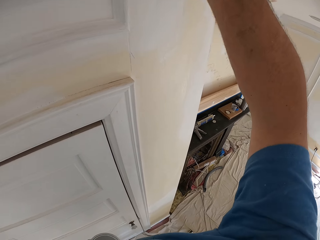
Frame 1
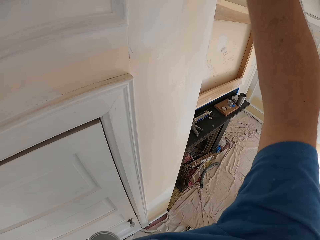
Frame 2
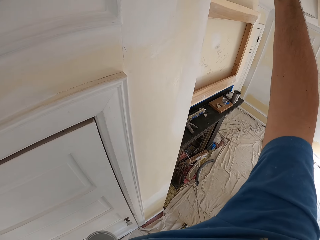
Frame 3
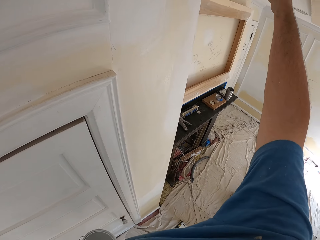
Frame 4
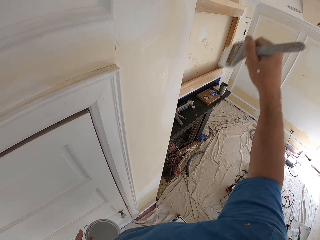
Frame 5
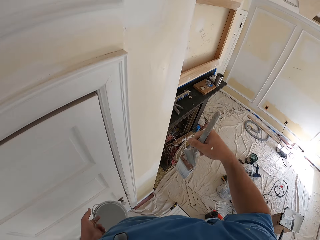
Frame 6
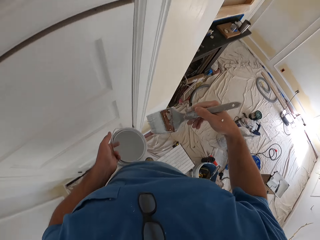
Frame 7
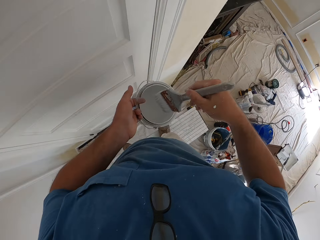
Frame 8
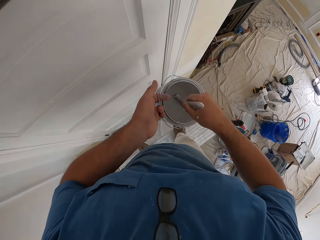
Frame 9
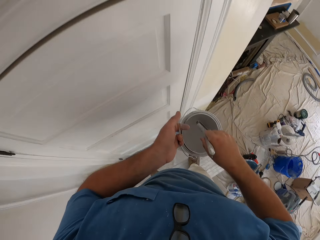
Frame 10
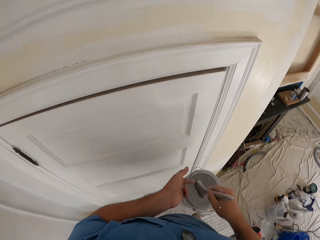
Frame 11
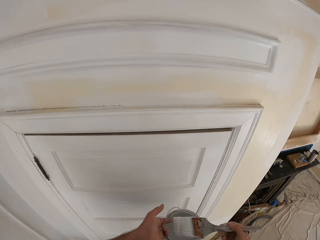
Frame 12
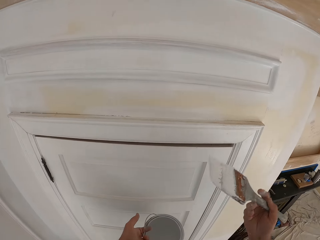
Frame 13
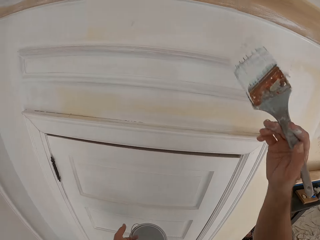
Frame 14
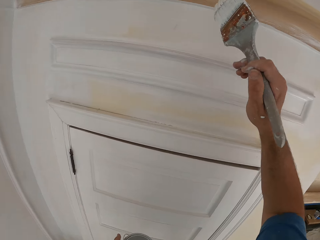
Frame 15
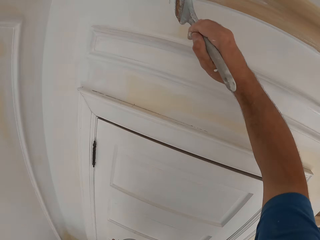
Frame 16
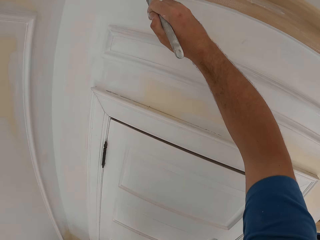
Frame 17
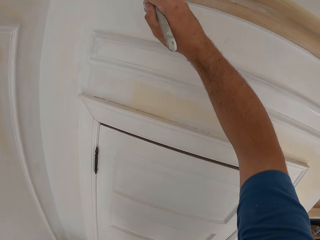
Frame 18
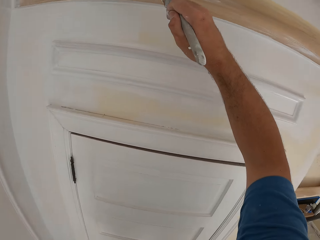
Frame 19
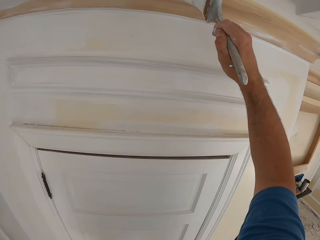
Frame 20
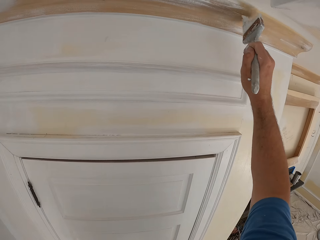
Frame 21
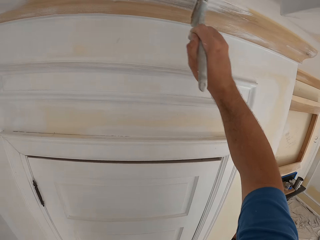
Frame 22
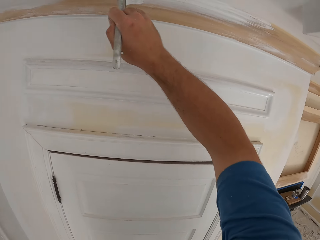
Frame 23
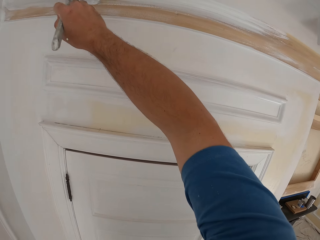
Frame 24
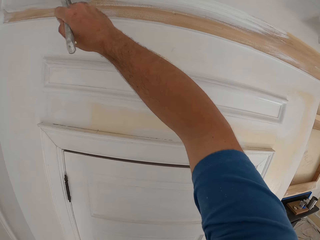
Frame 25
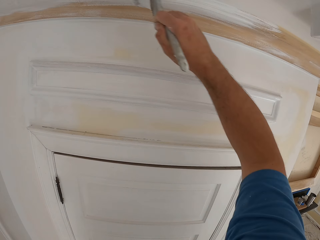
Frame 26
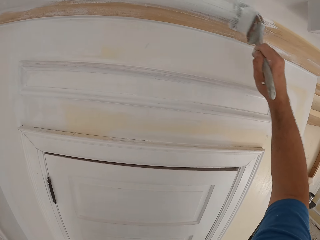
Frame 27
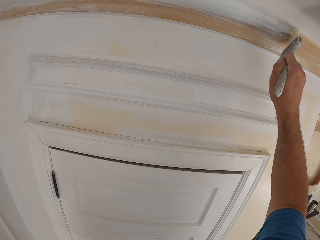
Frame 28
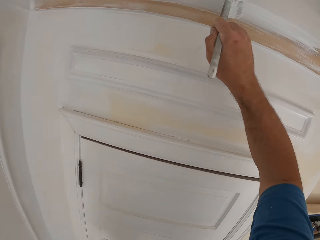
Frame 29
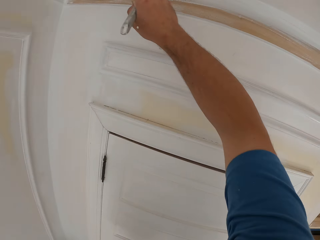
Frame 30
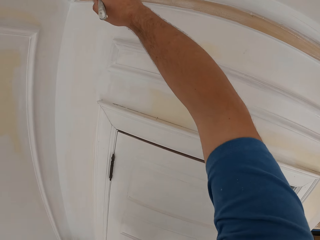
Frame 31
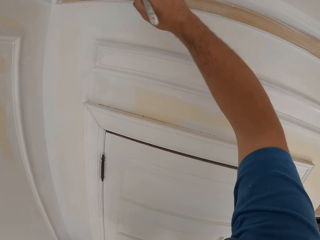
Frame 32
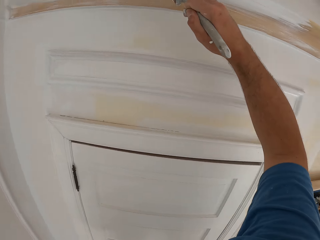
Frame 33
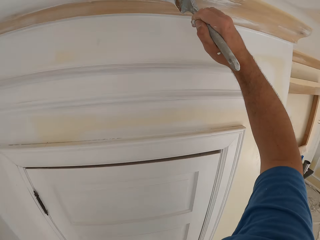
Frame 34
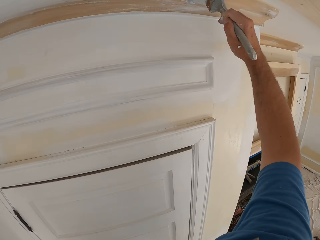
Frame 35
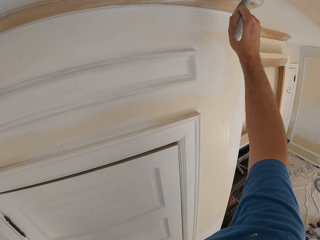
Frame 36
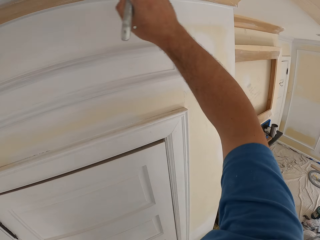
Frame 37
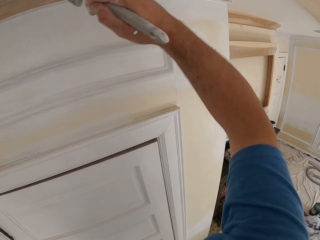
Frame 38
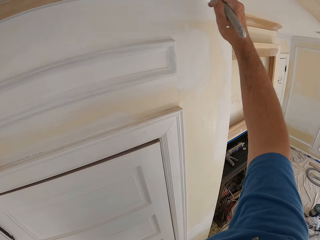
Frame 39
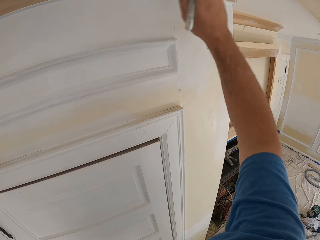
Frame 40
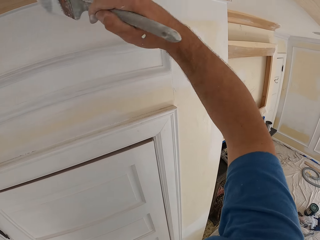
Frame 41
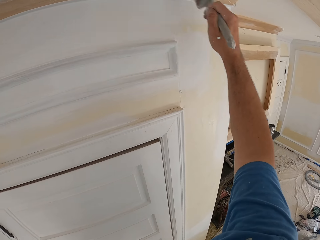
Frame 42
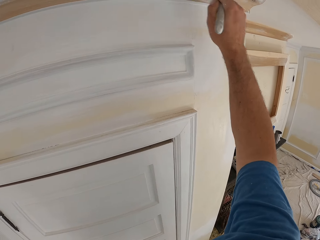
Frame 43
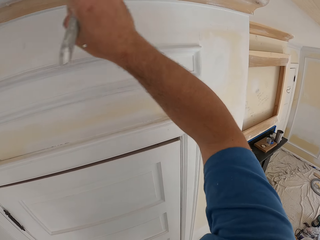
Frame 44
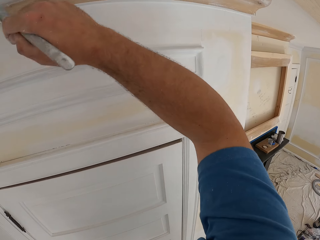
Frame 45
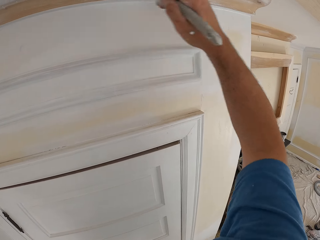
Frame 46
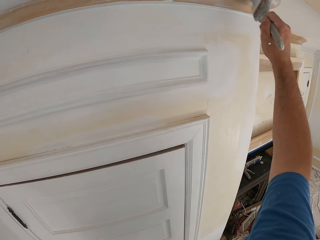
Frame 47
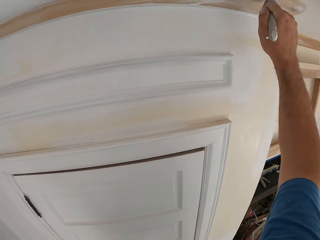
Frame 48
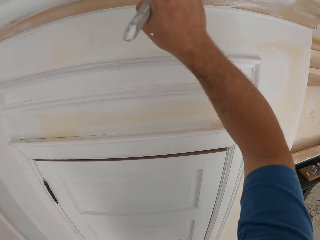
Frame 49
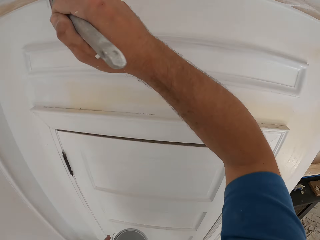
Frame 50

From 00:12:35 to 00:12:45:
The camera wearer dips the paint brush into the paint can. He removes the brush from the paint. He paints the room wall or door transom with the paint brush in his right hand.

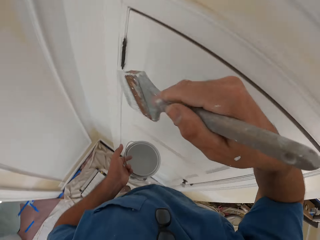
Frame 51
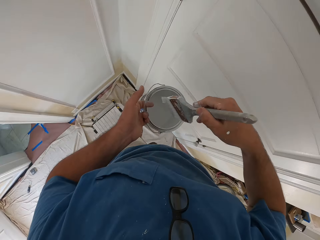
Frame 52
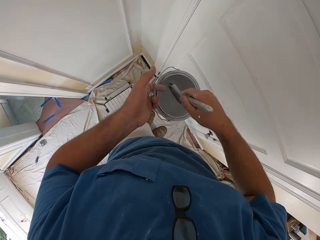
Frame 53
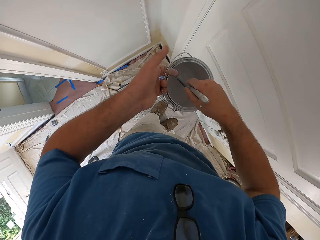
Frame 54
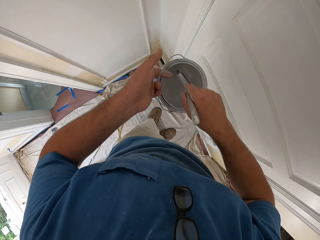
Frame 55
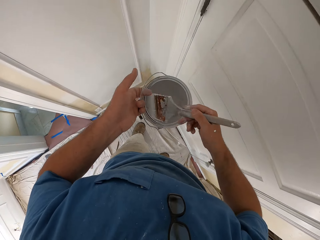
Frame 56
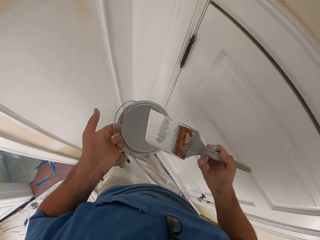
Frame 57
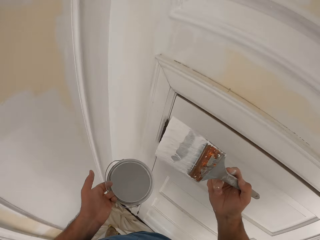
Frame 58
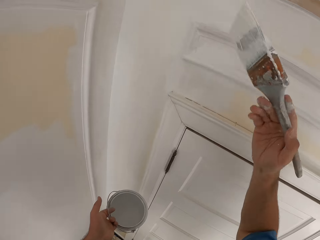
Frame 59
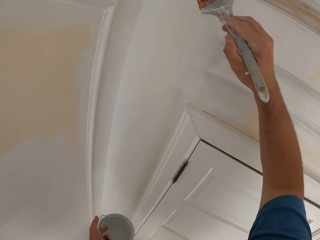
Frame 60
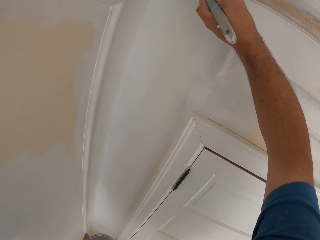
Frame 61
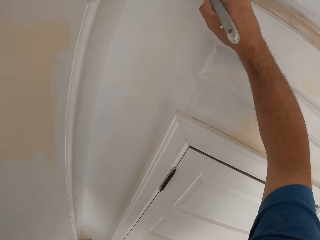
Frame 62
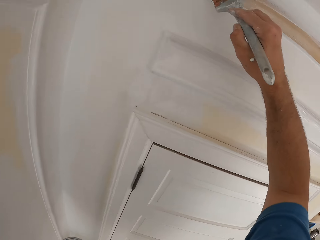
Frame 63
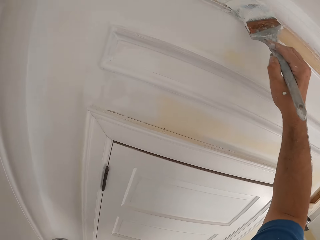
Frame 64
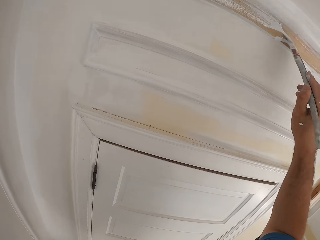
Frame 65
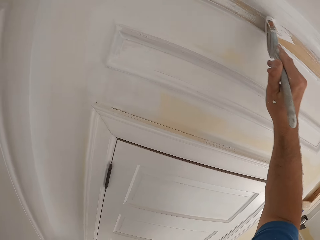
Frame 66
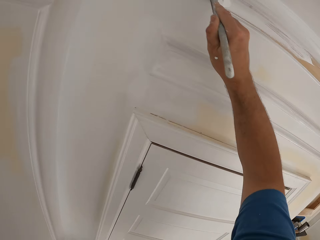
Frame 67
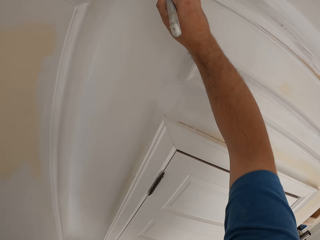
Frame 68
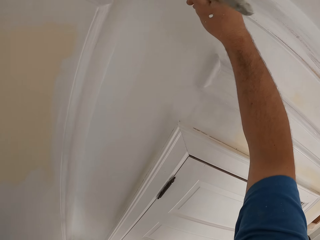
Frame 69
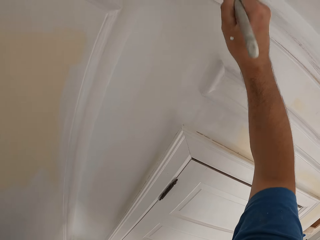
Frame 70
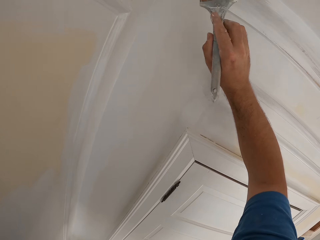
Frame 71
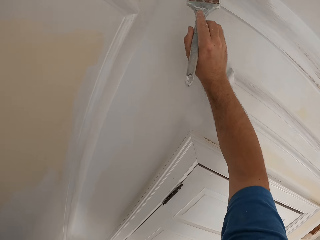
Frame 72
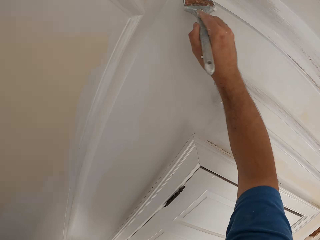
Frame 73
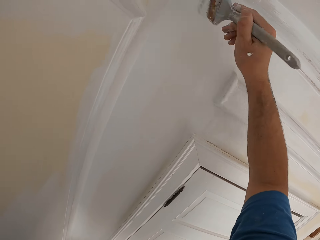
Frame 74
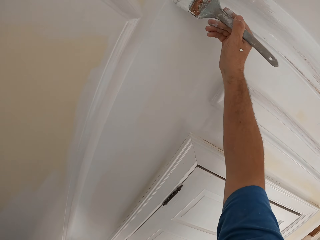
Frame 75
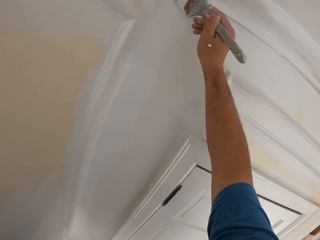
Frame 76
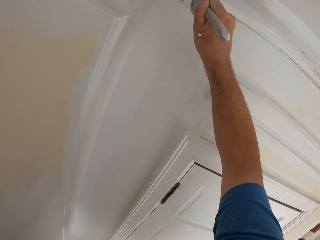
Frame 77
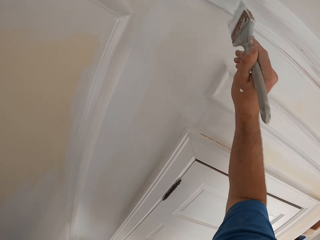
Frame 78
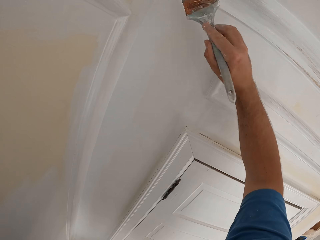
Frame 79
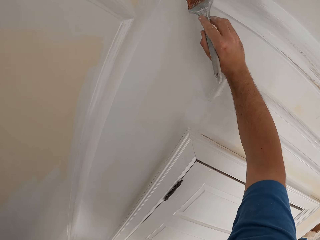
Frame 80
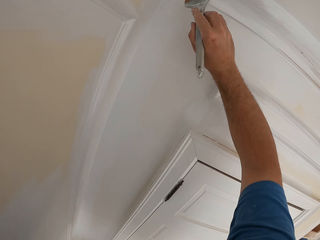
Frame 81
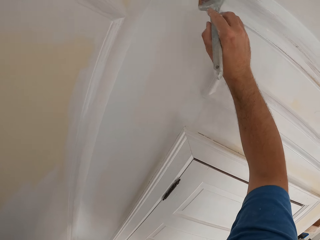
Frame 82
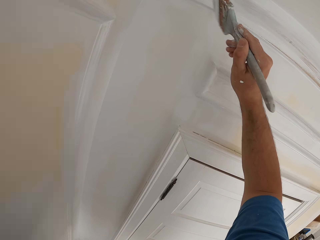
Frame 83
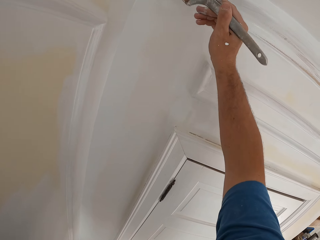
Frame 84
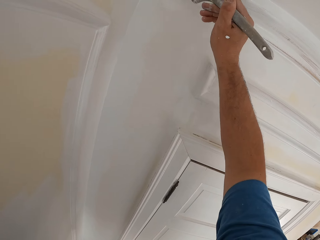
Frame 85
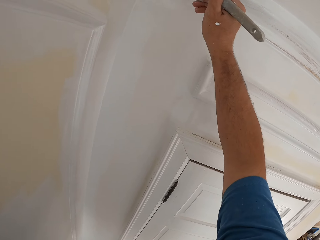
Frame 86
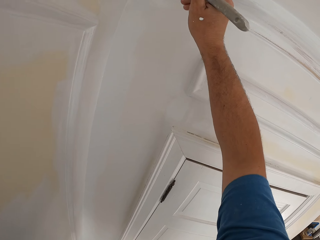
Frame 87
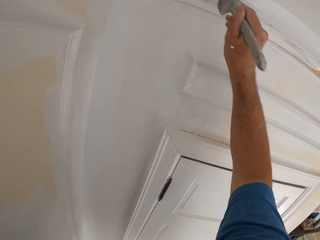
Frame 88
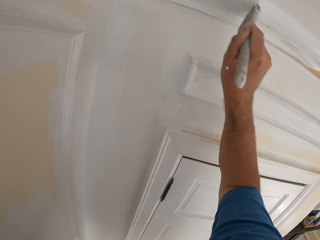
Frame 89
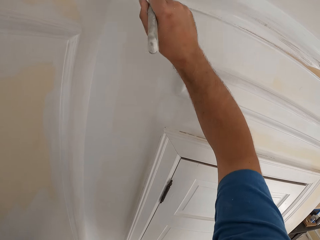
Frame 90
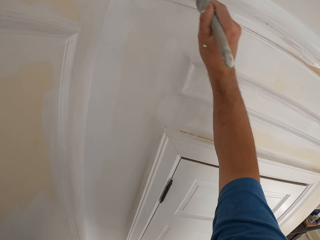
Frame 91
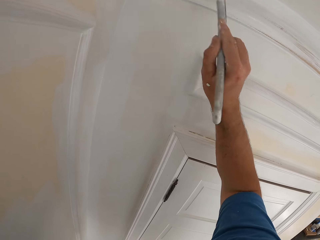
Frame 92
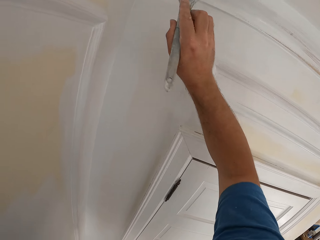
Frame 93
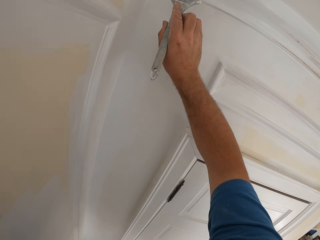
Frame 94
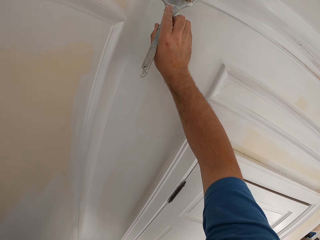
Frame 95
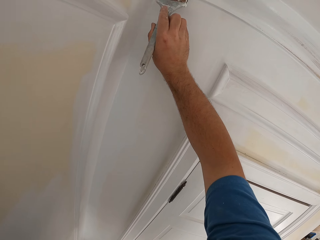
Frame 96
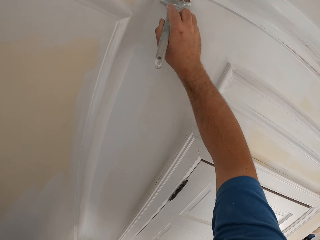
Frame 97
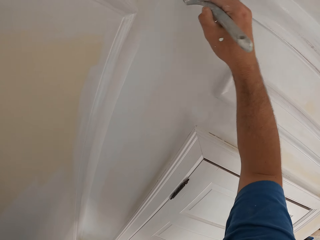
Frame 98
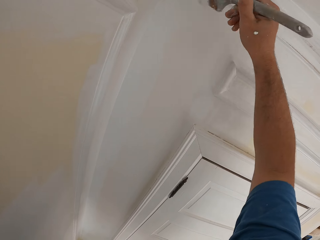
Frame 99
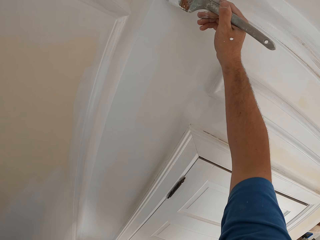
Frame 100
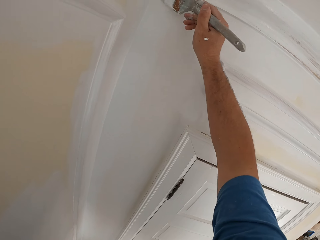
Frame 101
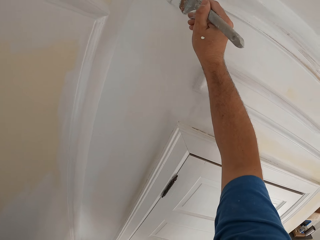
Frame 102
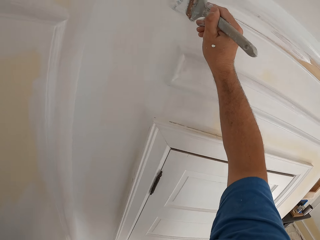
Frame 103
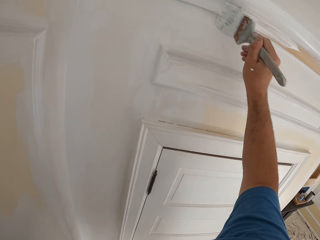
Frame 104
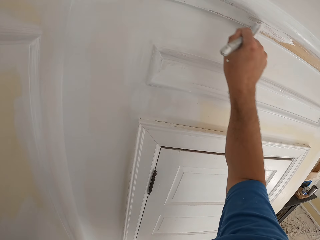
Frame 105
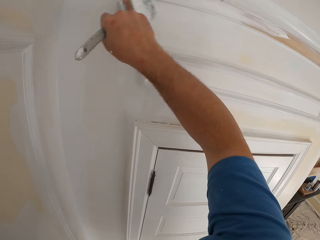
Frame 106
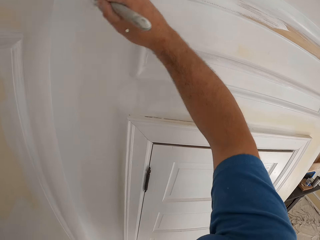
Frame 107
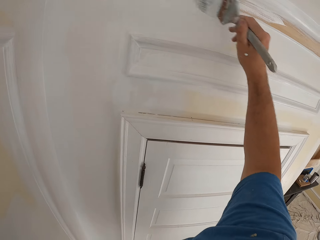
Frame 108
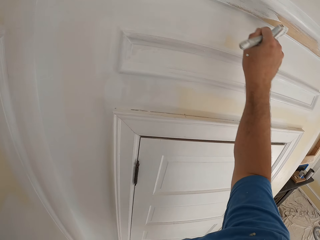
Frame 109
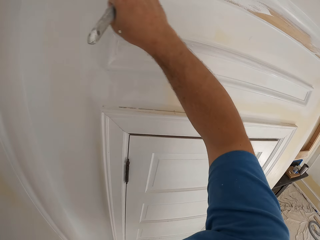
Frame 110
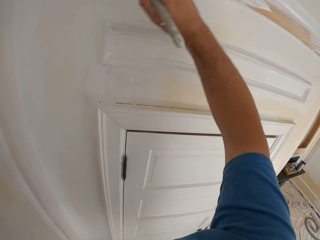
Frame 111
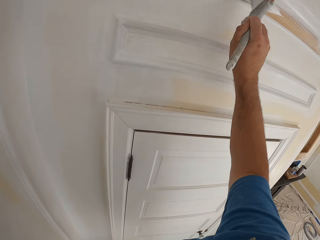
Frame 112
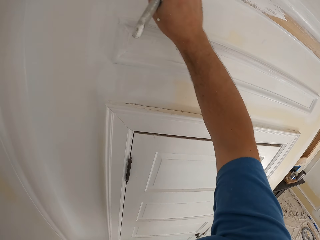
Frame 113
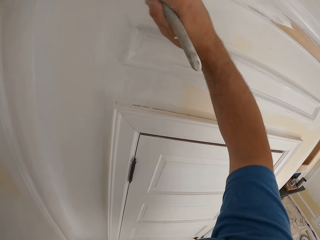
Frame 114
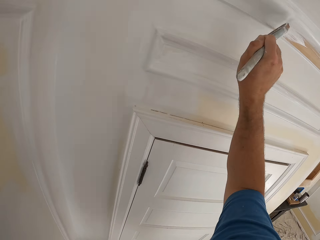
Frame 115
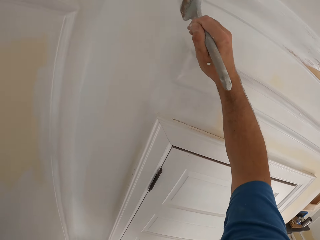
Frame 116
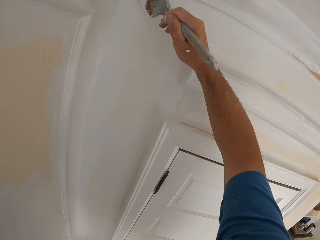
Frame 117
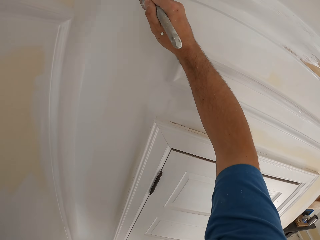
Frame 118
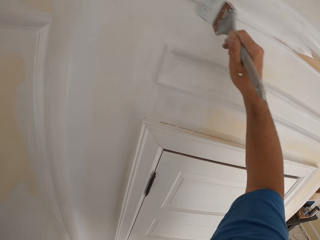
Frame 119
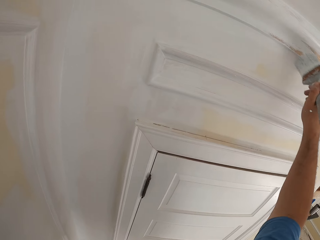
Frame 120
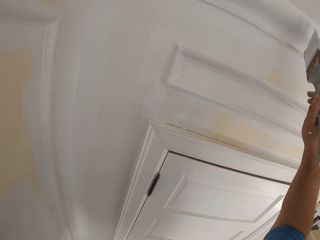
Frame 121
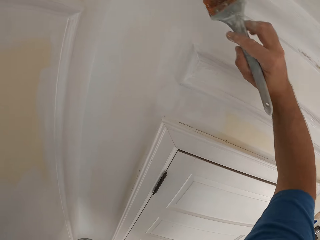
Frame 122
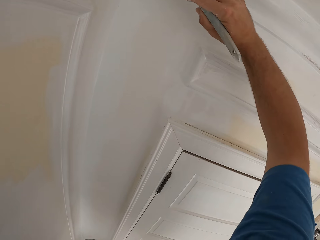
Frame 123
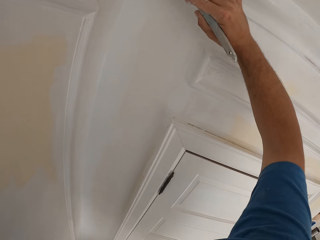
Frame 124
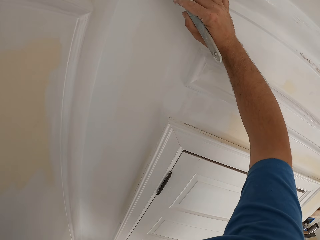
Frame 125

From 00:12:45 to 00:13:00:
The camera wearer dips the paint brush into the paint can. He removes the brush from the paint. He paints the room wall or door transom with the paint brush in his right hand.
